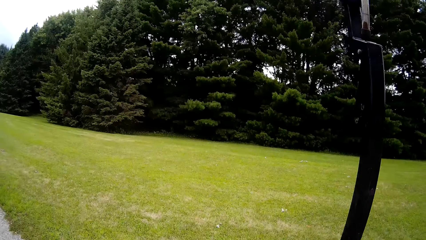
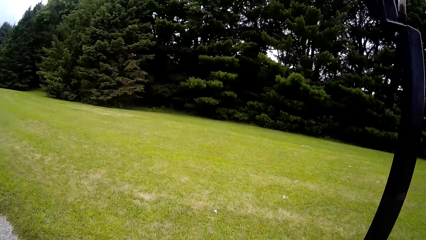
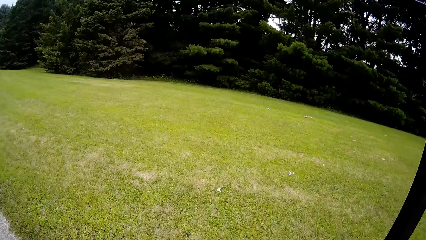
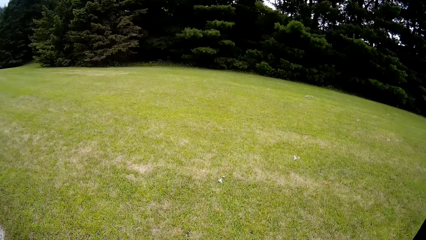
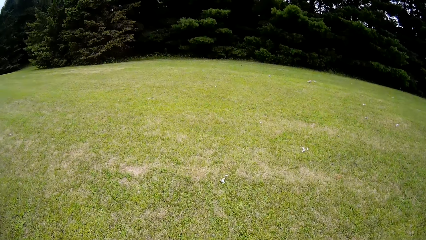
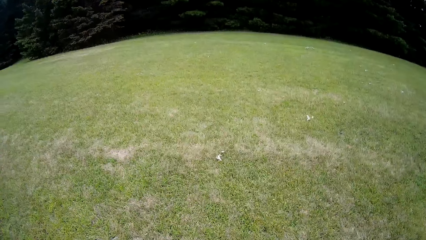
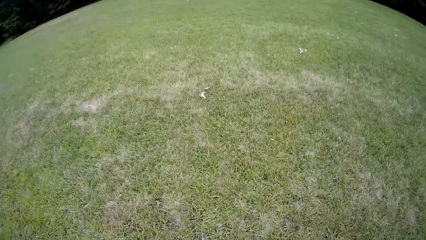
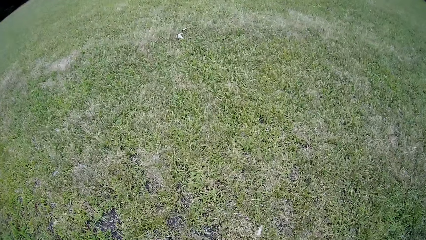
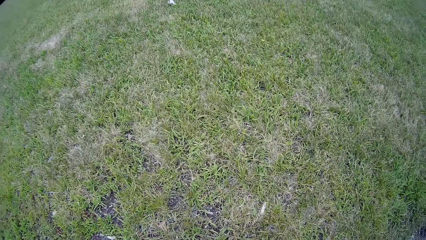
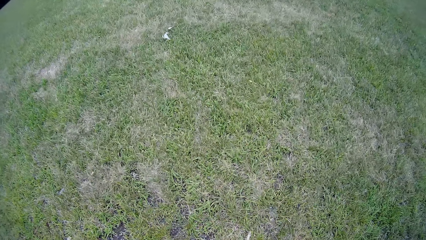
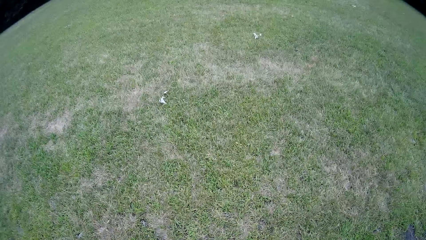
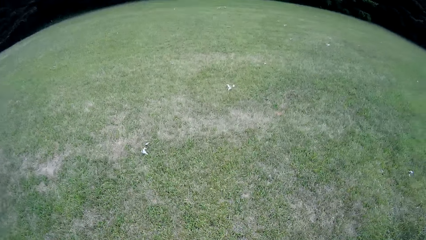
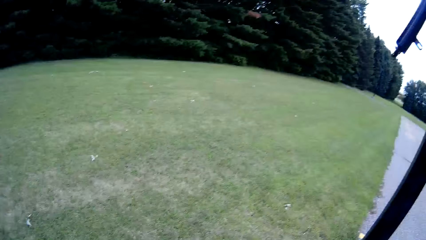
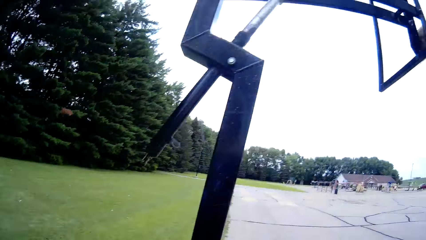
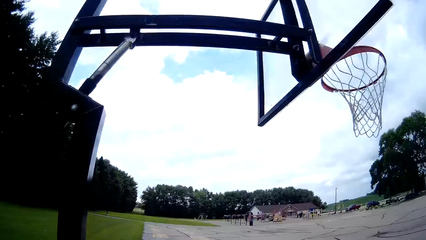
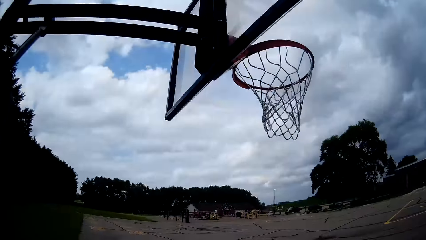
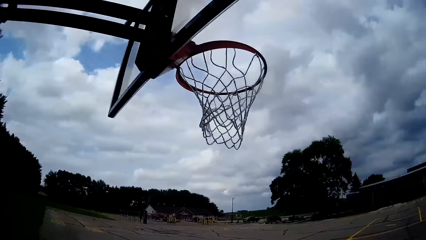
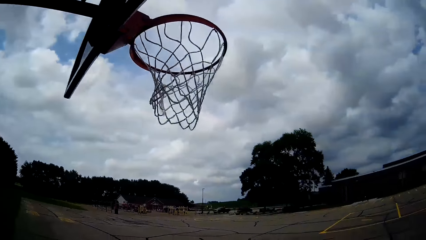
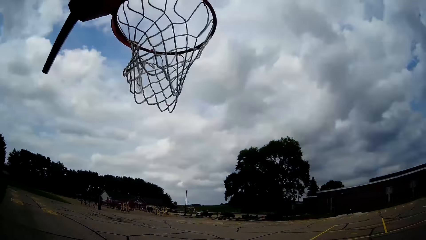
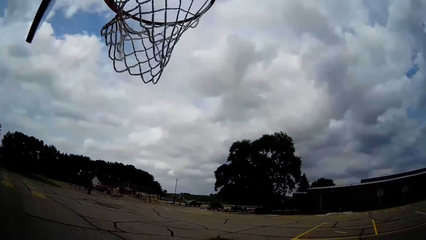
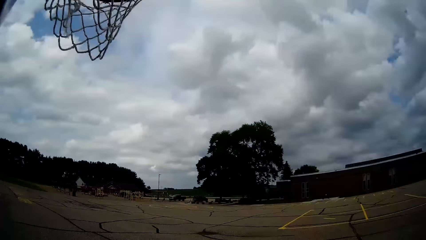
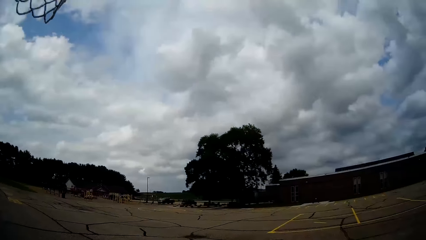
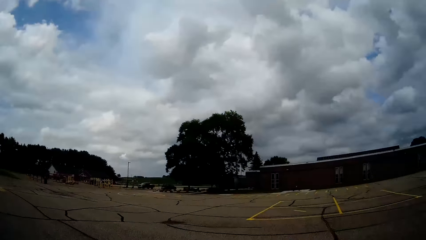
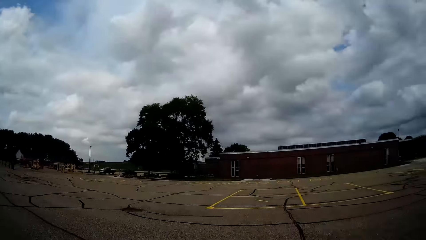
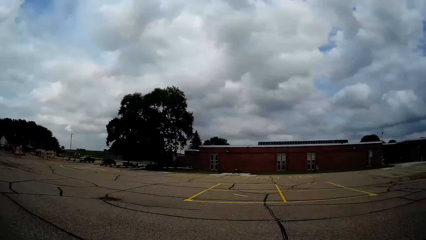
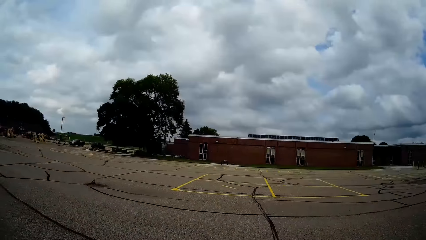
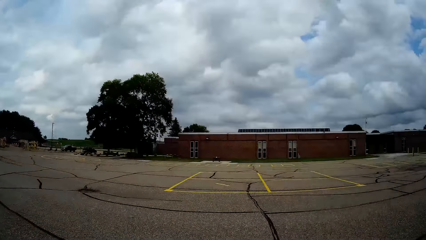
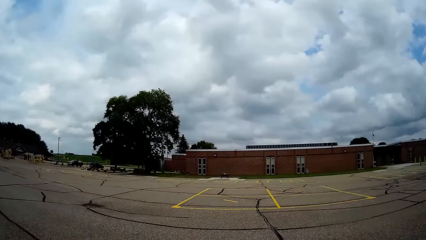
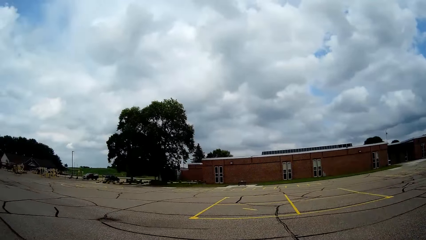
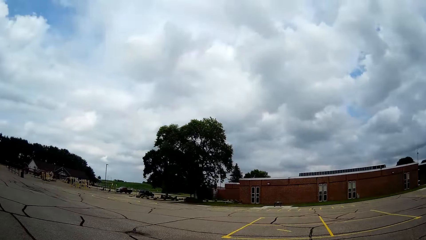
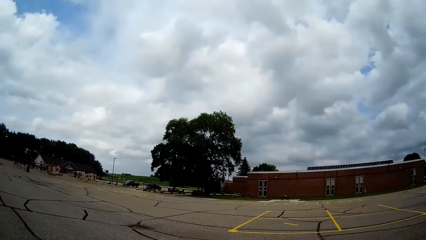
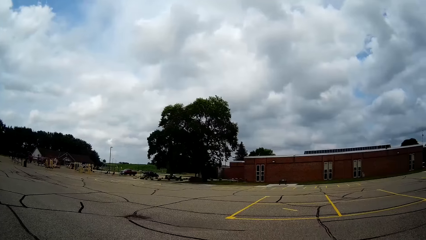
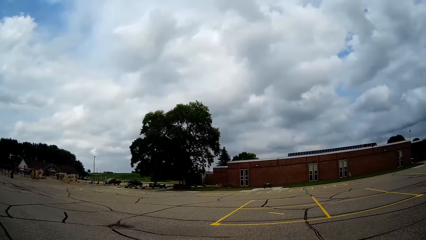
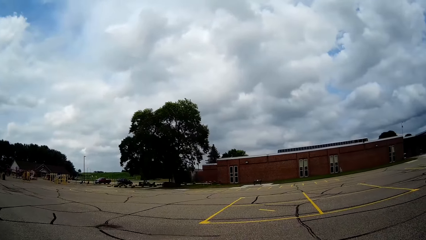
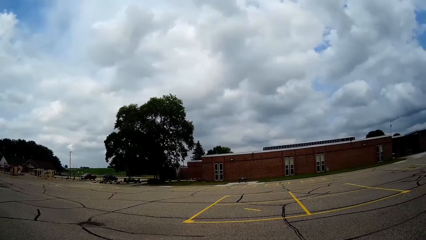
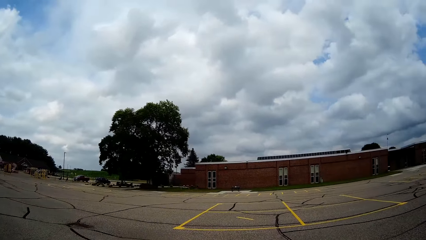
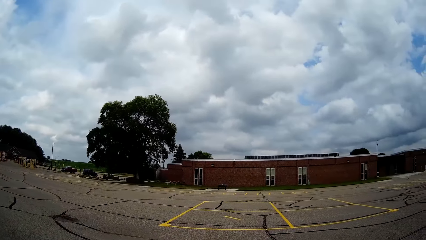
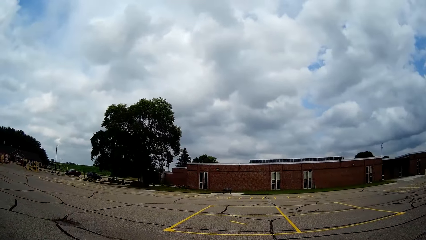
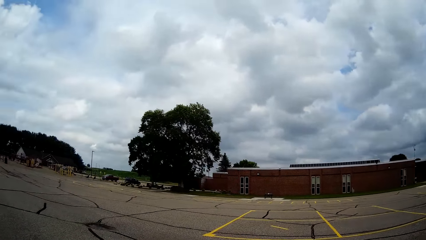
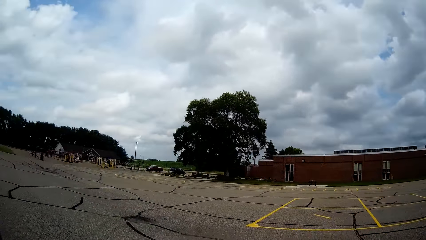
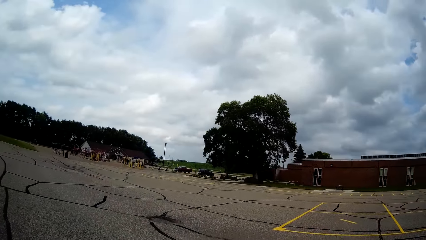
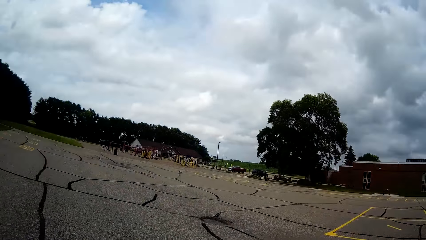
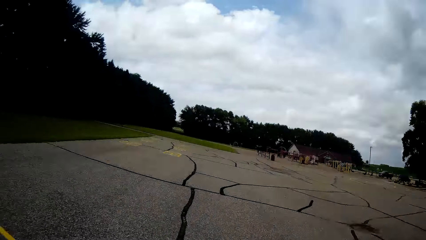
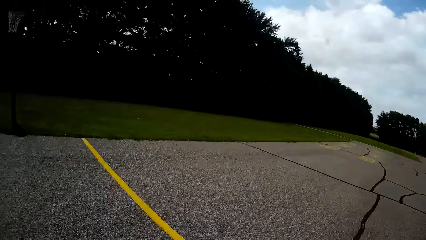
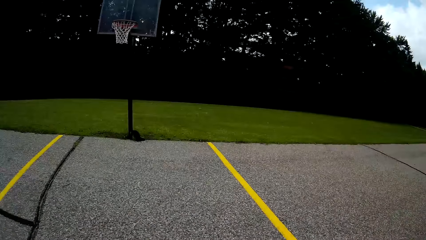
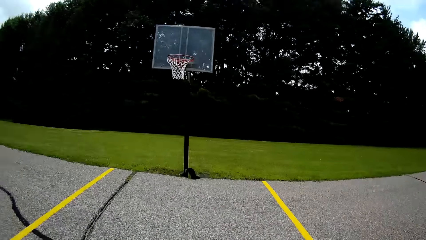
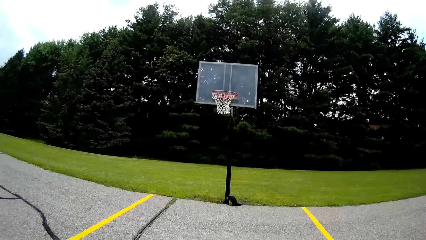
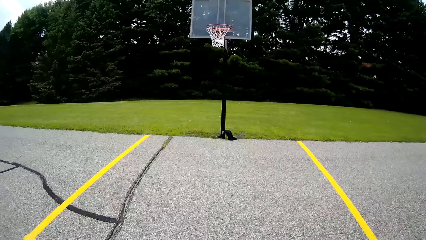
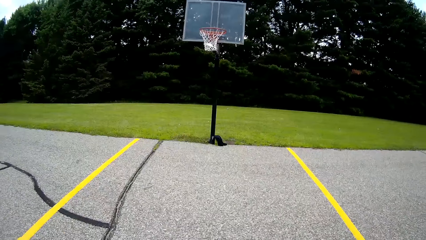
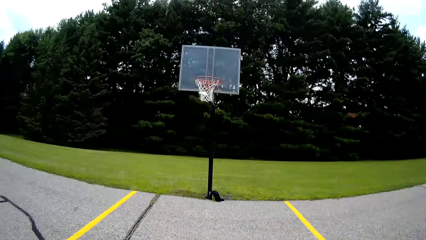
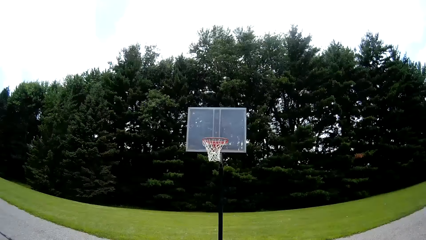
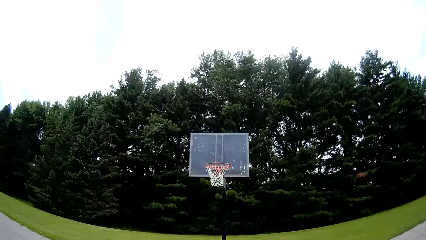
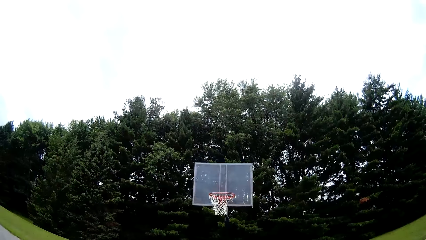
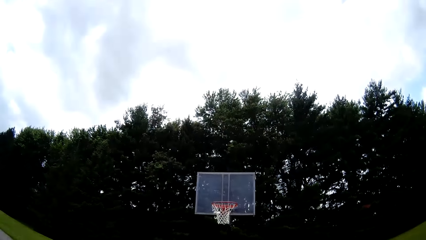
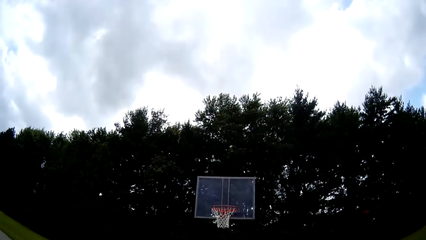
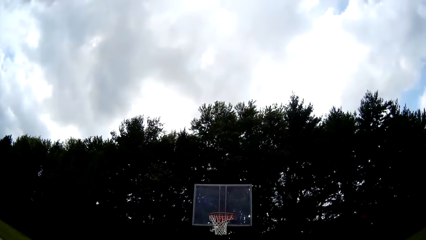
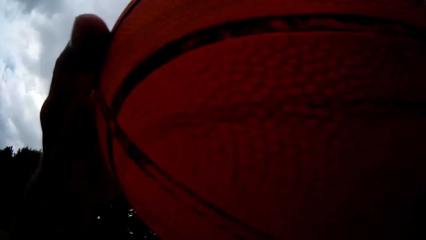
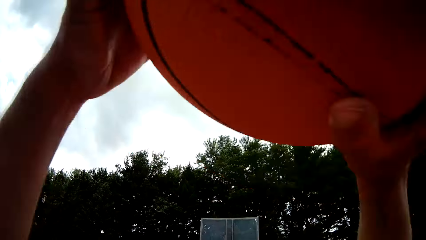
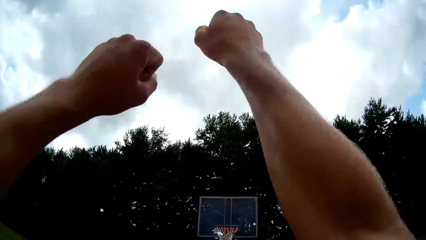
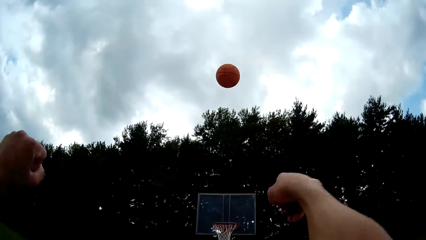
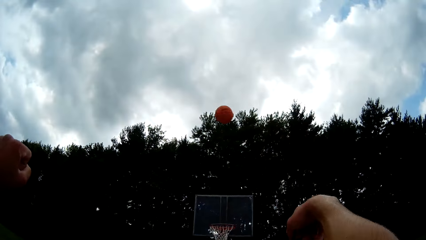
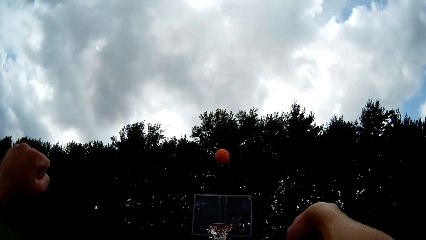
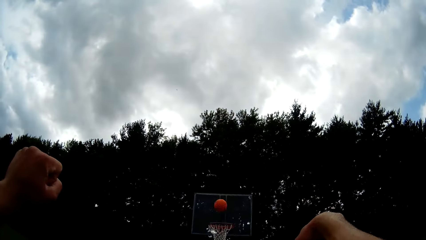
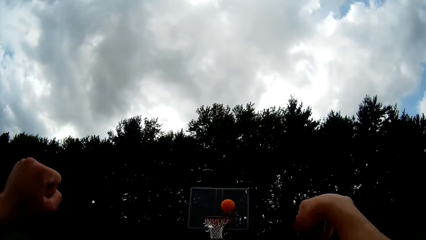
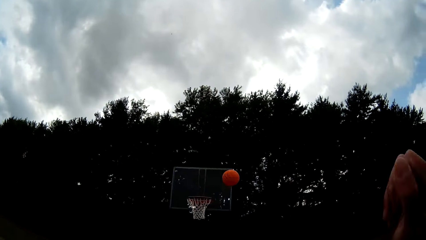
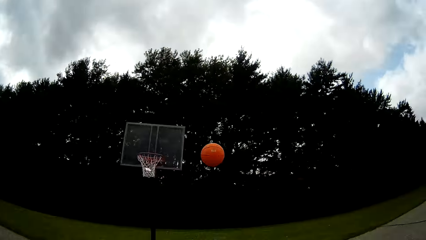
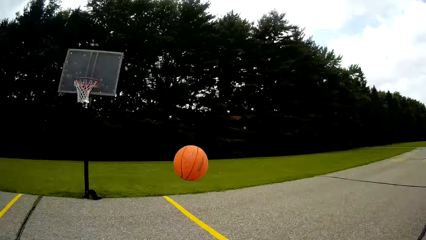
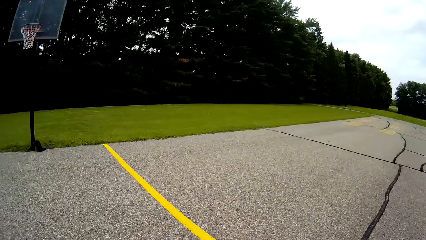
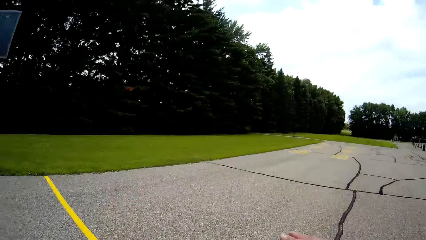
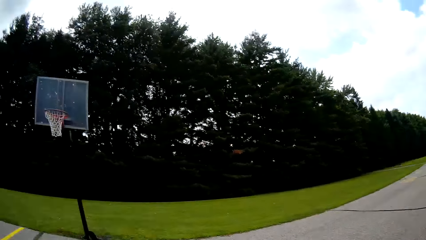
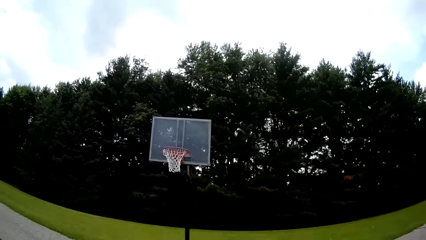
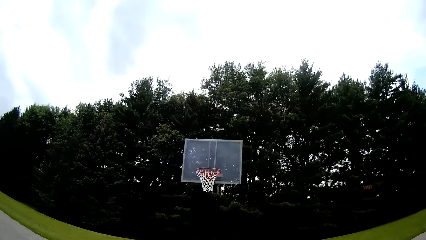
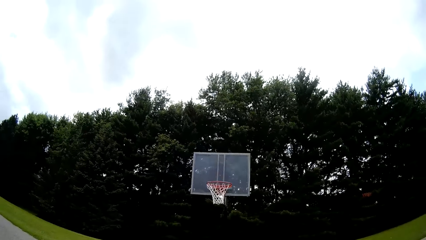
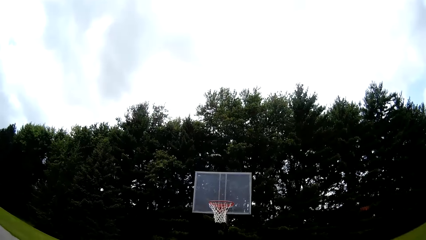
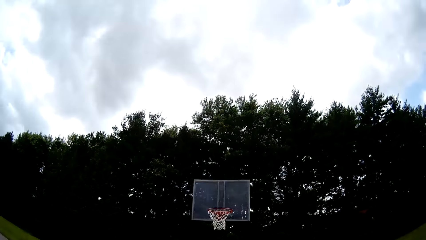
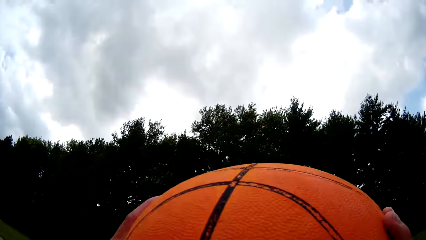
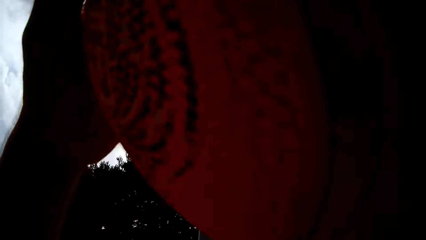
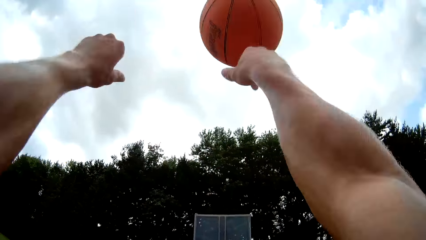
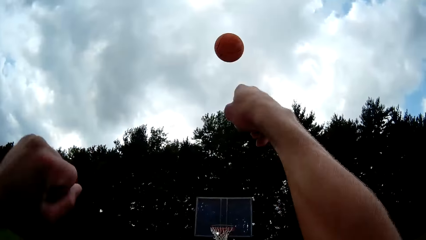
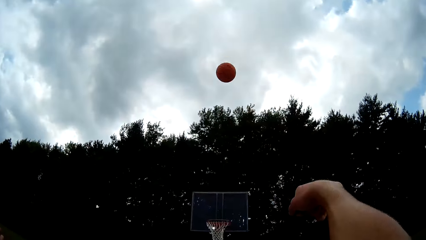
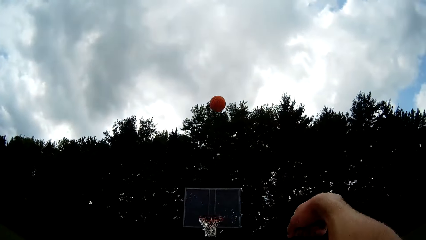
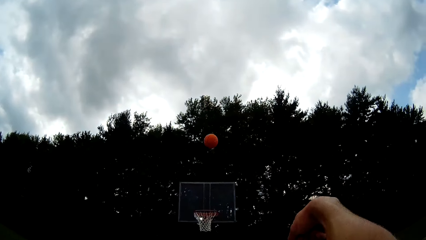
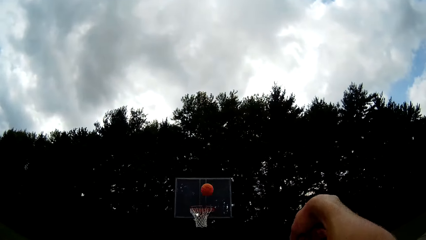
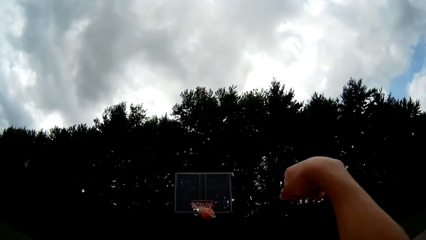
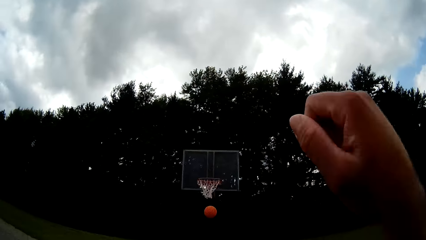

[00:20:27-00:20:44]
The camera wearer picks up the basketball from the ground. They walk back into the basketball court. They bounce the basketball on the ground. They throw the basketball towards the basketball net. They hold the basketball. They catch the basketball. They throw the basketball into the basketball net.
